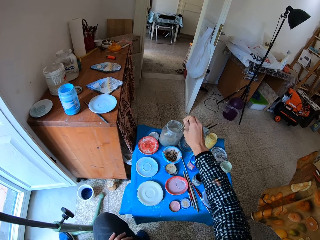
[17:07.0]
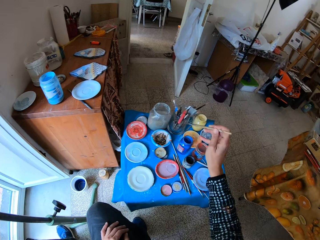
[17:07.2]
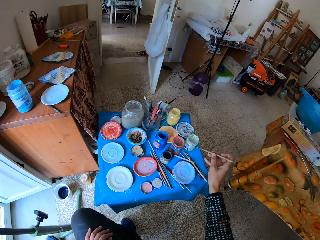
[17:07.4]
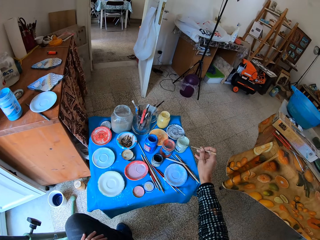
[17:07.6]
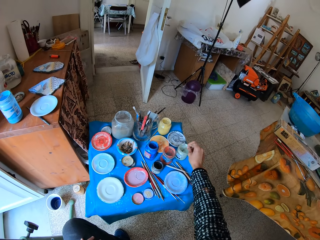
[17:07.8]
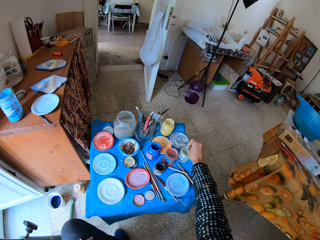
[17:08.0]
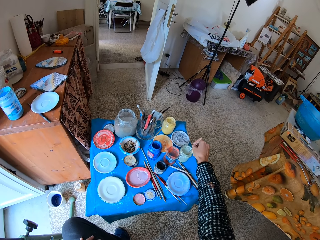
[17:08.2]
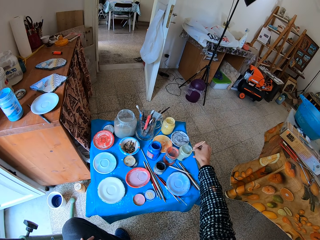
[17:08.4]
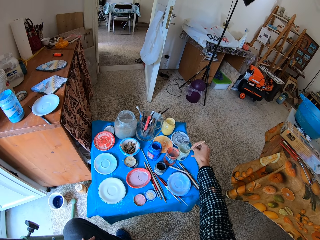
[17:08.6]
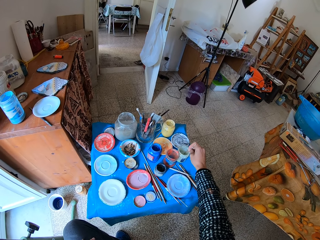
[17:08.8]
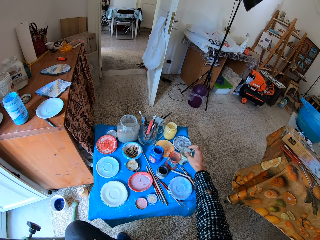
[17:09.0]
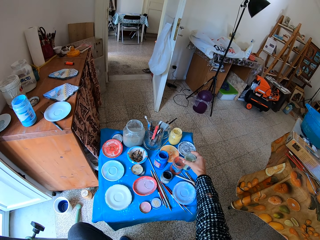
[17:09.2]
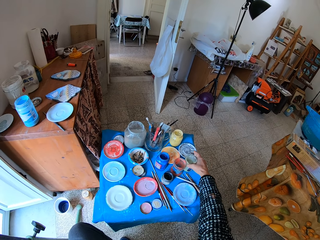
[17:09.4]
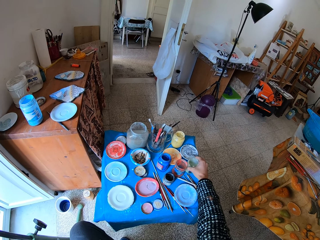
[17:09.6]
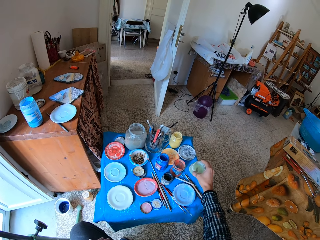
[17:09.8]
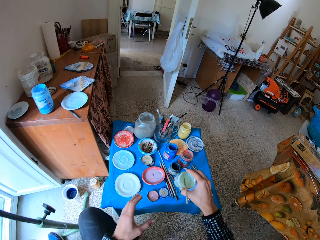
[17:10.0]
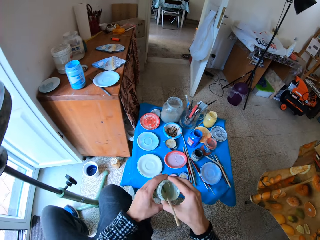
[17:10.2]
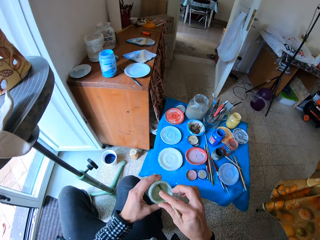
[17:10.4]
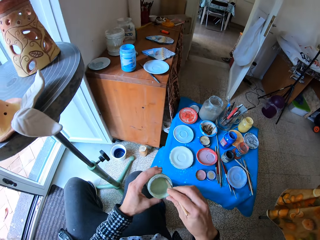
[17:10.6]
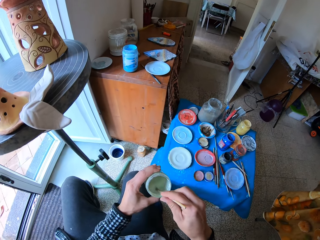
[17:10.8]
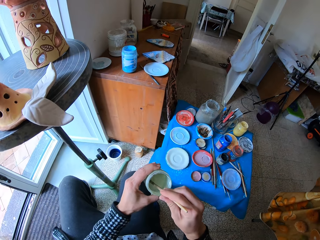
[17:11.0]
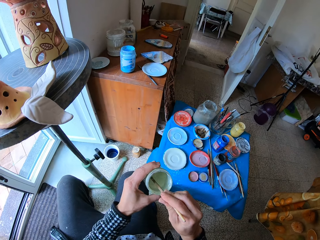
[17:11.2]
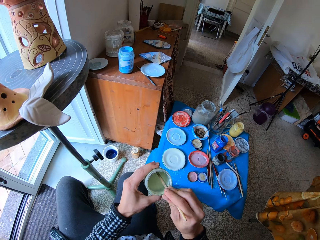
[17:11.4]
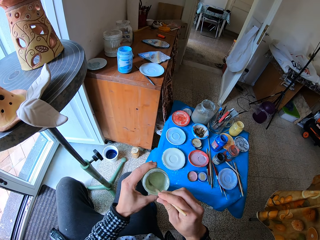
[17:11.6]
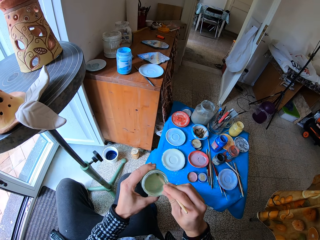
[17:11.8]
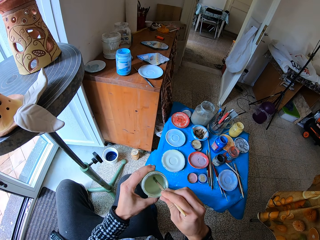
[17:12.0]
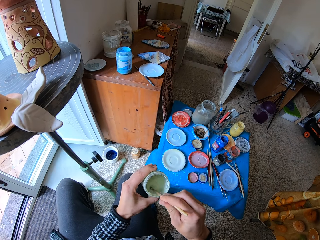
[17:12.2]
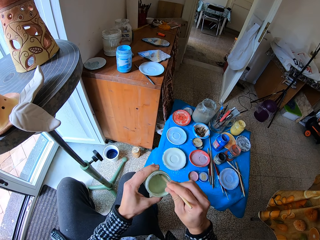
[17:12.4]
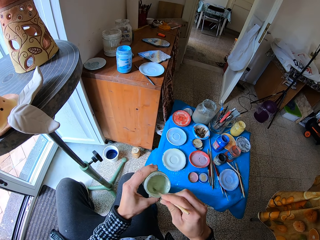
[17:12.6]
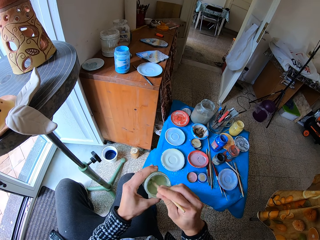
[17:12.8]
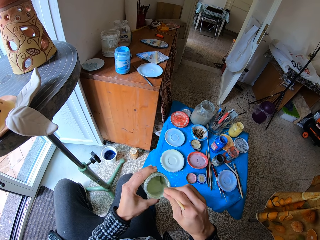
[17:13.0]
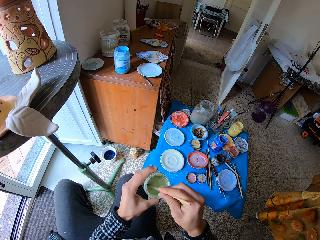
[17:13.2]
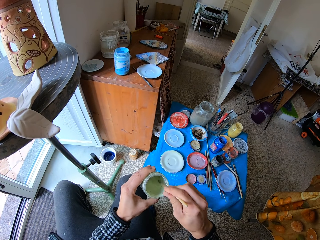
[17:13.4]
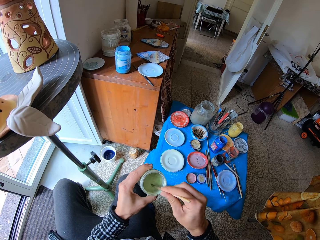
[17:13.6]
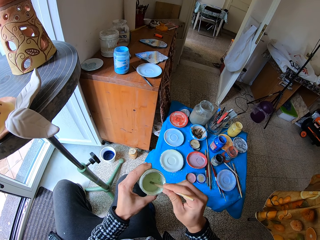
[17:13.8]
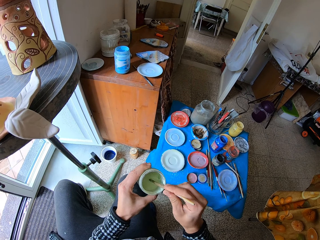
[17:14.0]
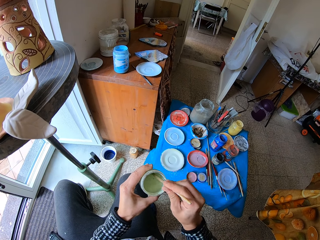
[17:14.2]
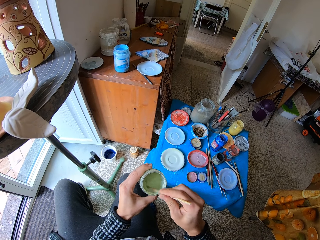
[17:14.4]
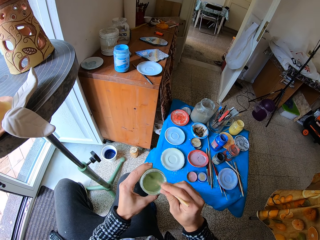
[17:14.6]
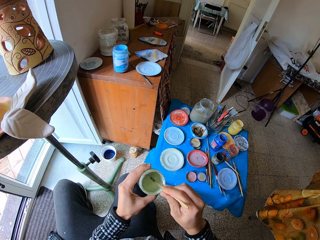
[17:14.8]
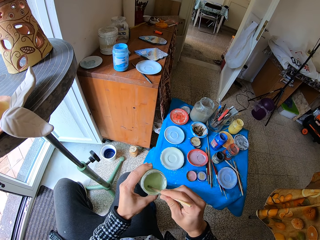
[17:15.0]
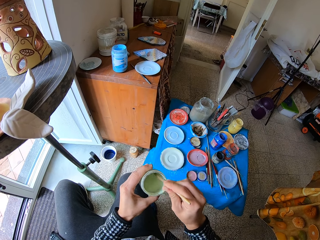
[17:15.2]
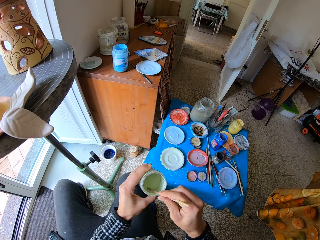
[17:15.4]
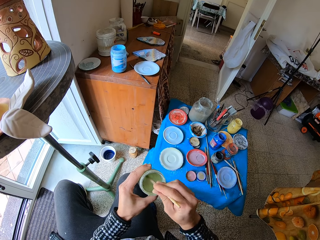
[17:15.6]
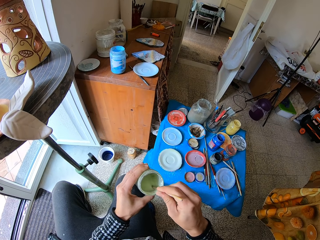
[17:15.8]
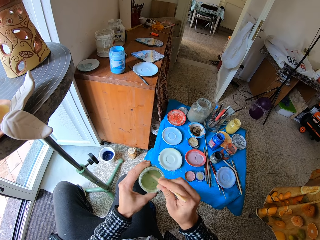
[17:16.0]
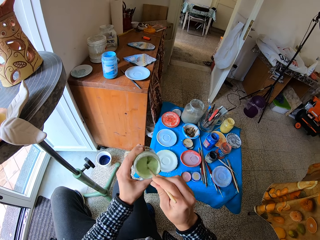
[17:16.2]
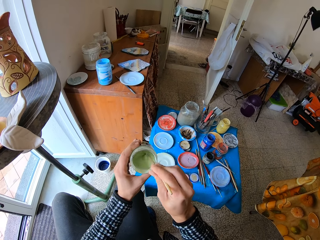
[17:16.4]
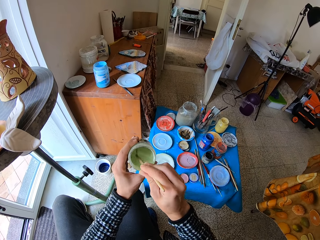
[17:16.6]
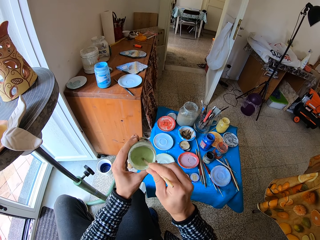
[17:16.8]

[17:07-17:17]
The camera wearer dips the brush in the ivory paint on the table with his right hand. He picks up the ivory paint on the table with his right hand. He transfers the ivory paint to his left hand from his right hand. He stirs the ivory paint with his right hand.

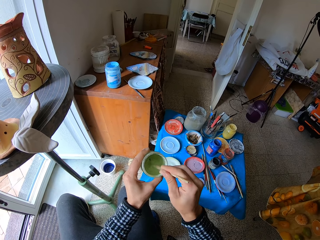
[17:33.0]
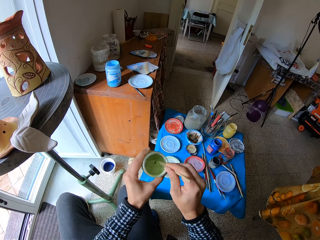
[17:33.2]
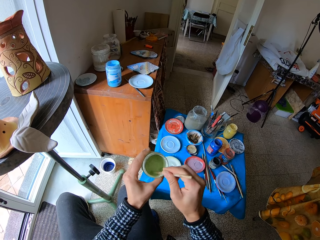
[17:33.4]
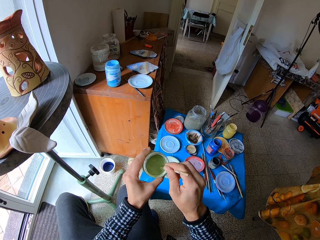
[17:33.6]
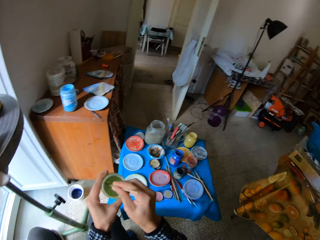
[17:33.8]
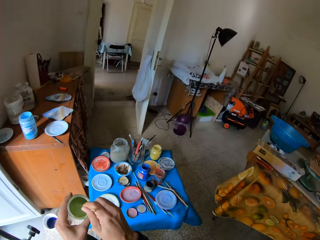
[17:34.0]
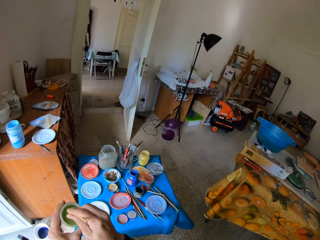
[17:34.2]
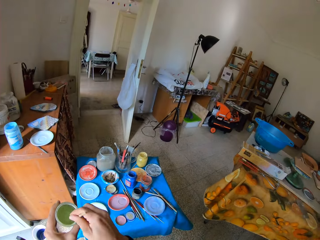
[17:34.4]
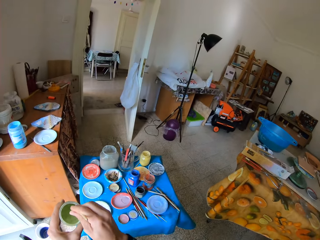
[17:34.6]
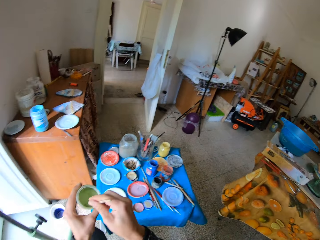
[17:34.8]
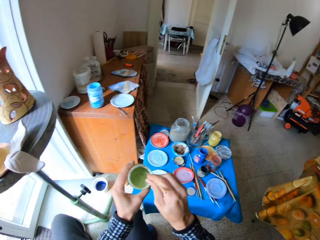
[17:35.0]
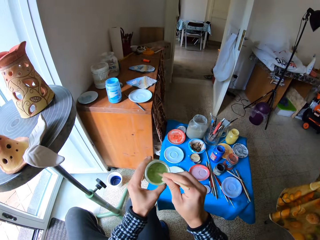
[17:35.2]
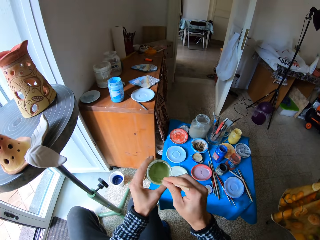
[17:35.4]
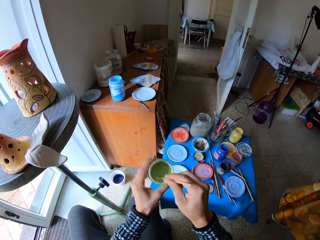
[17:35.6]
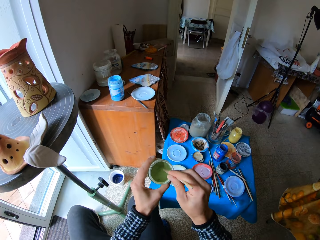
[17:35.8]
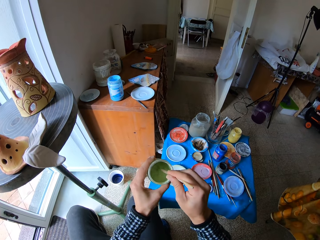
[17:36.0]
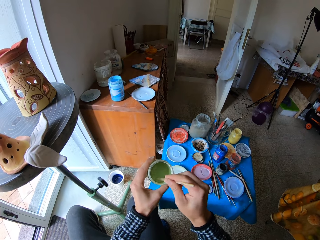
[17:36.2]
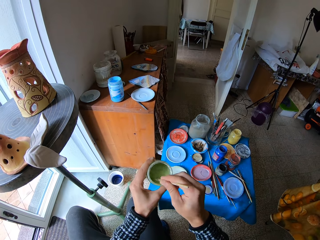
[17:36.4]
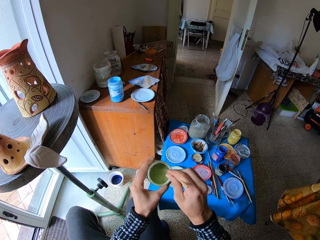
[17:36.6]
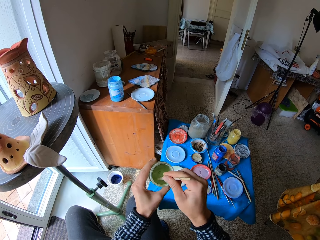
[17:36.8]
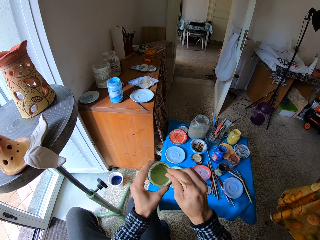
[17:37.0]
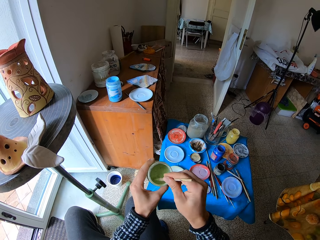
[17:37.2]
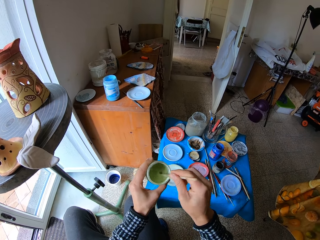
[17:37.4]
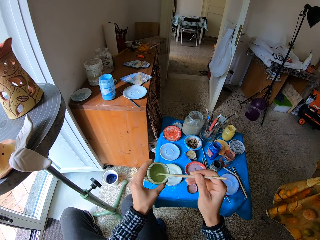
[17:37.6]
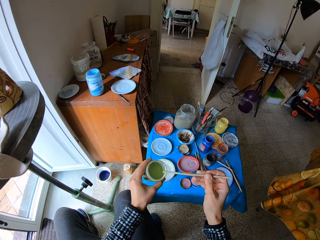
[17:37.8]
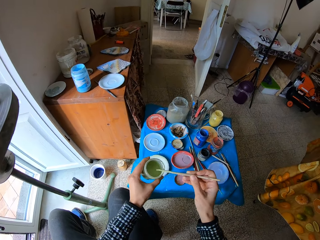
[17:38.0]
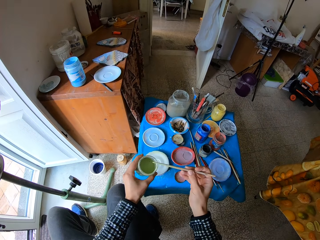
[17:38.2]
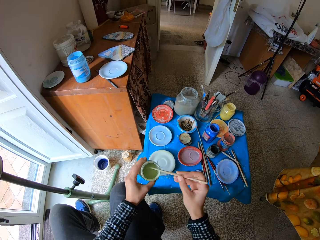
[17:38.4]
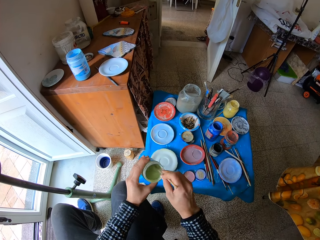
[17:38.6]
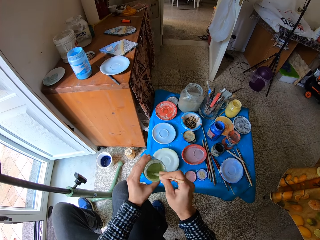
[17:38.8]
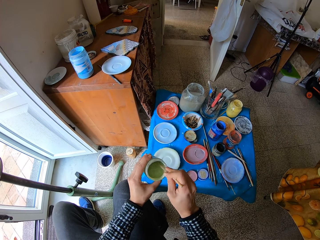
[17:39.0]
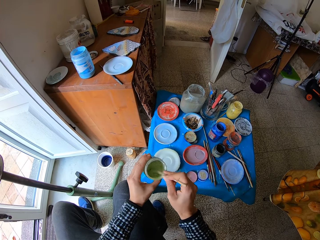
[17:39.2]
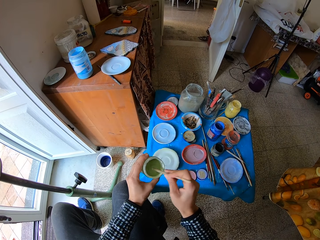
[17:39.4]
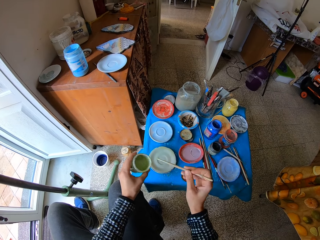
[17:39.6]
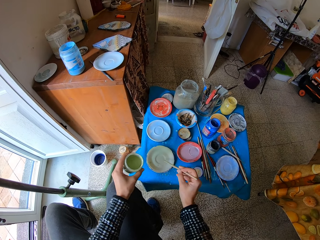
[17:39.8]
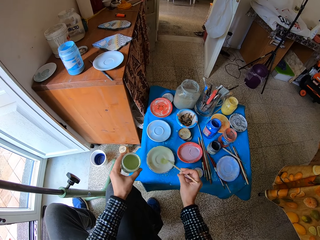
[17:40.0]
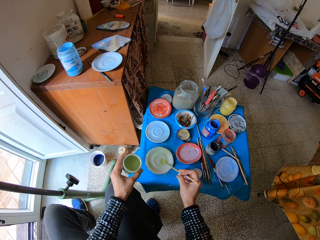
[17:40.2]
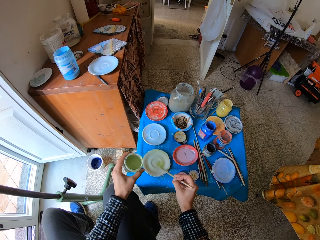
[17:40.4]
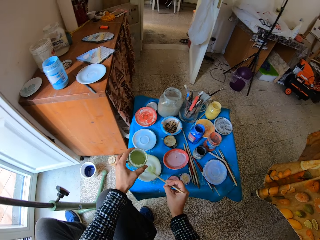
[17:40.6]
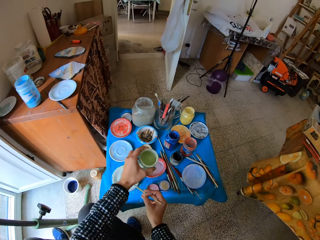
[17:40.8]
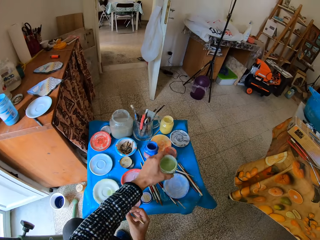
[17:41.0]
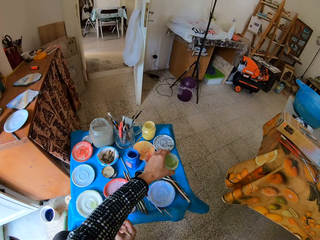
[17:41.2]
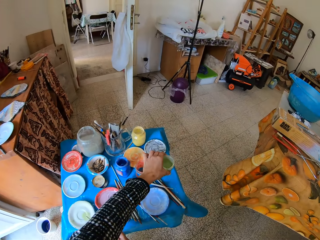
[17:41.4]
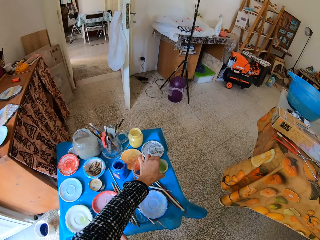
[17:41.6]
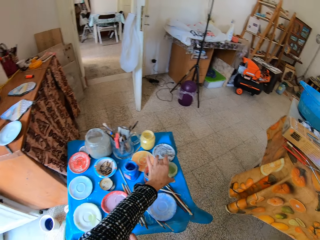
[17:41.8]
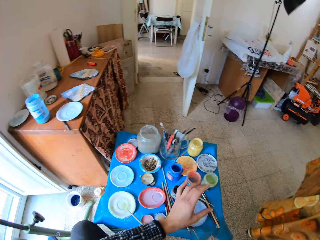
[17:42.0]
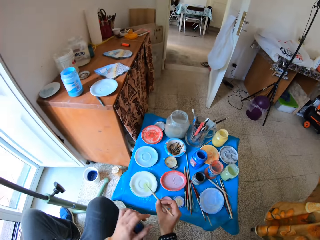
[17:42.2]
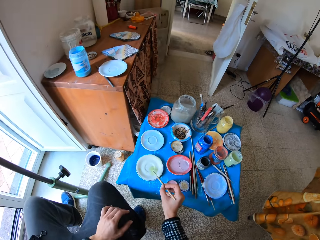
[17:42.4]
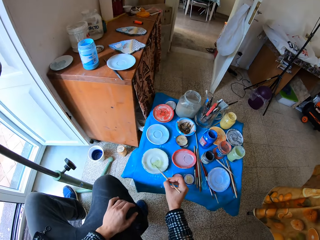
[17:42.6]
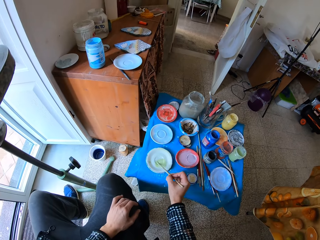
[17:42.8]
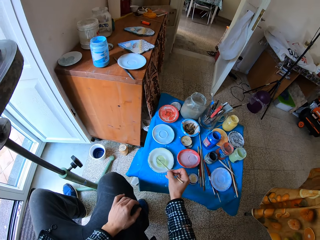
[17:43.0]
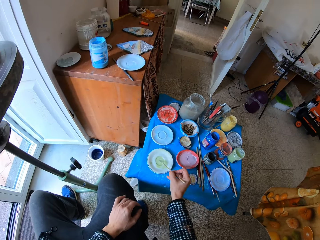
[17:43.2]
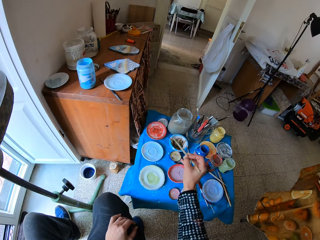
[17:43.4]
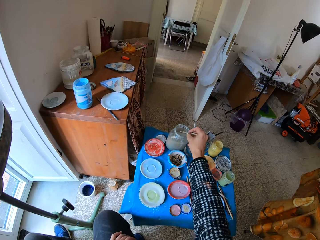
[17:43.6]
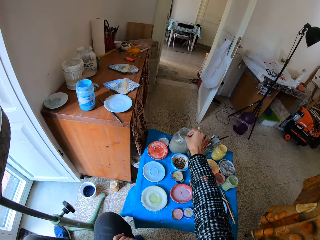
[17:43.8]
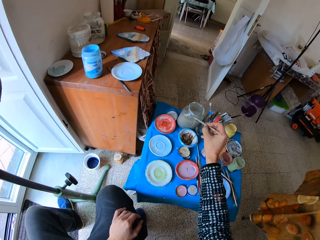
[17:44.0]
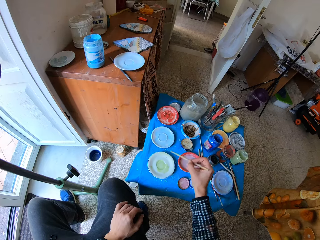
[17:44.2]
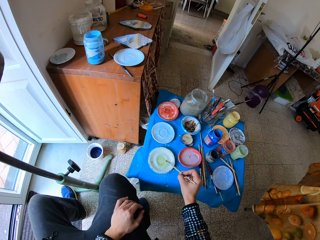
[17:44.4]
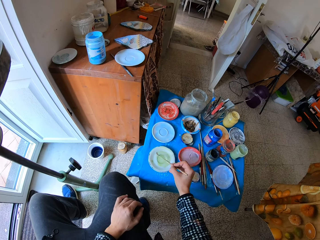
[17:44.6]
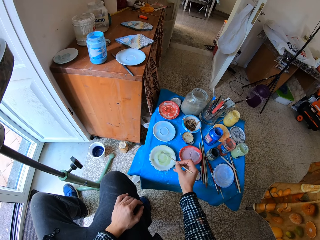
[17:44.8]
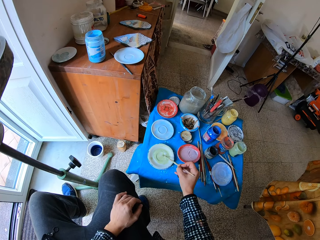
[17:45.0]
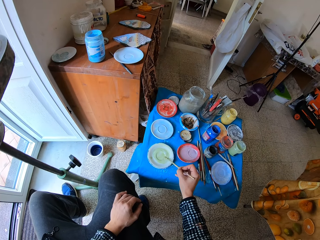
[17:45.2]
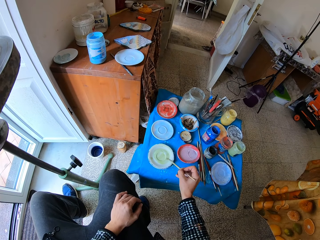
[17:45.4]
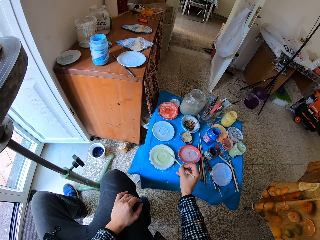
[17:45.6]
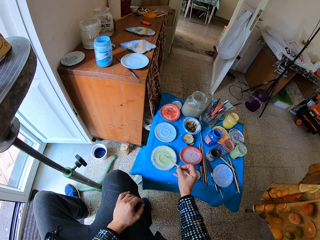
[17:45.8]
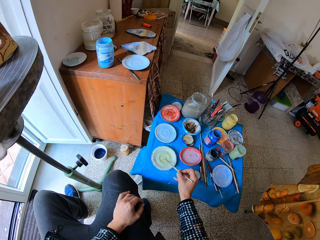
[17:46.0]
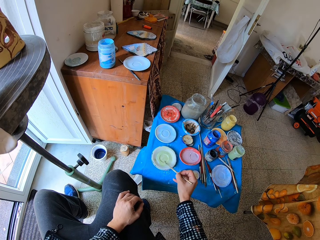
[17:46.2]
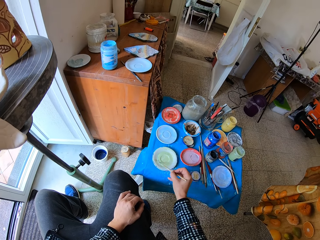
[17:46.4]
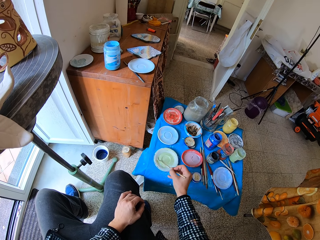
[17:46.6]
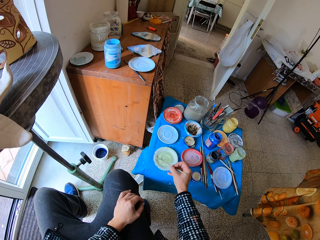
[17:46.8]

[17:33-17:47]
The camera wearer looks around the room. He mixes paint in the can with a paint brush. He puts the ivory paints on the plate or tray on the table with his right hand, with a paint brush. He drops the ivory paint on the table with his left hand. He spreads the ivory paint on the plate with the brush in his right hand. He dips the brush in the jar of water on the table with his right hand. He spreads the grey paint on the plate with the brush in his right hand. He places the paint brush on the tray.
